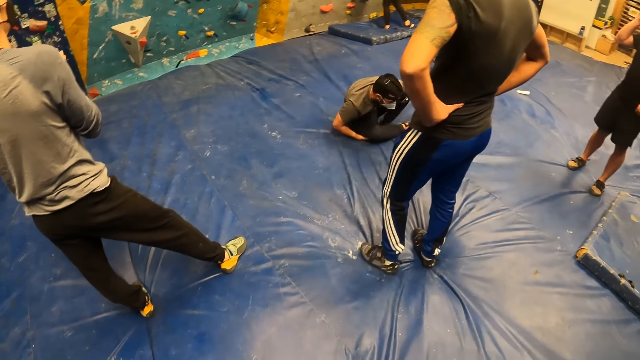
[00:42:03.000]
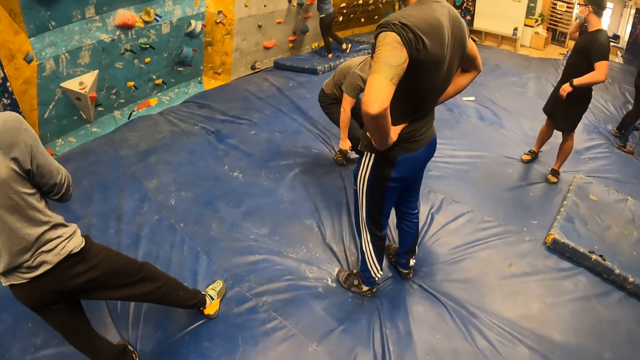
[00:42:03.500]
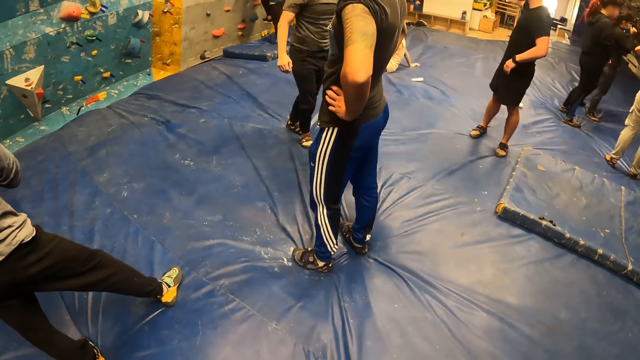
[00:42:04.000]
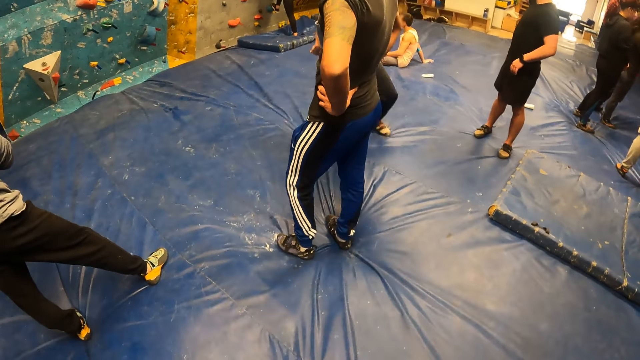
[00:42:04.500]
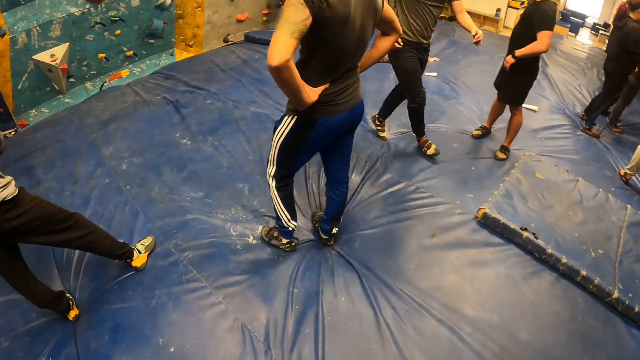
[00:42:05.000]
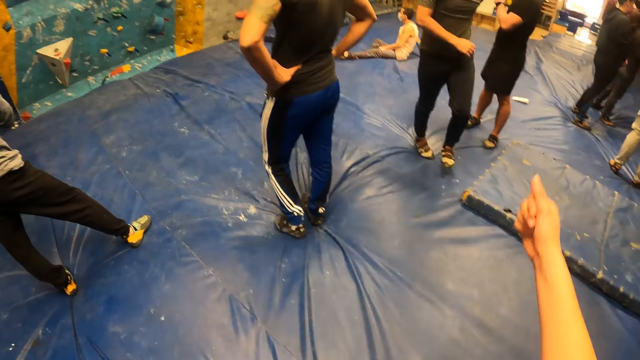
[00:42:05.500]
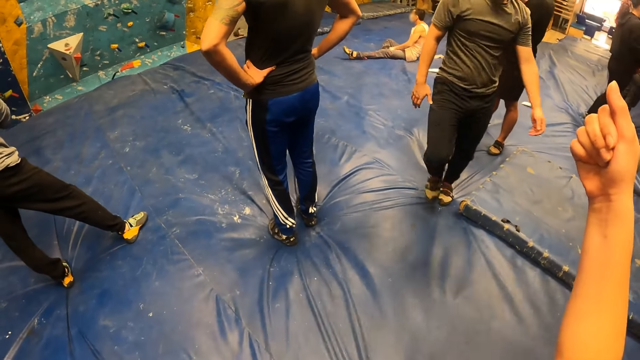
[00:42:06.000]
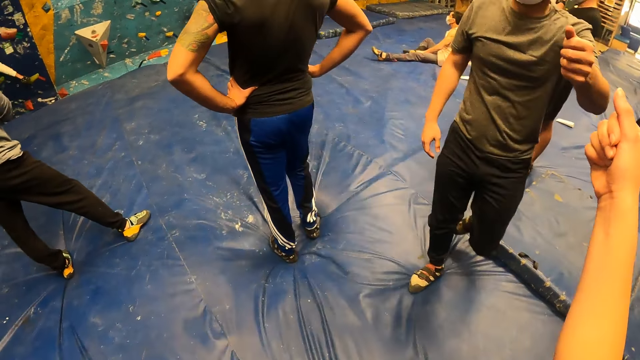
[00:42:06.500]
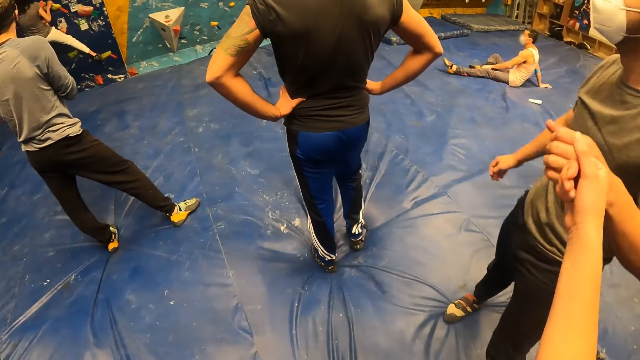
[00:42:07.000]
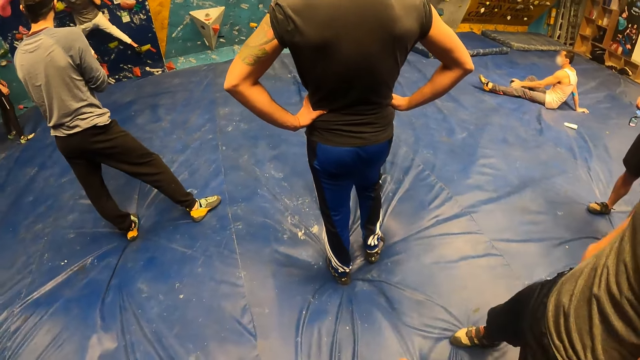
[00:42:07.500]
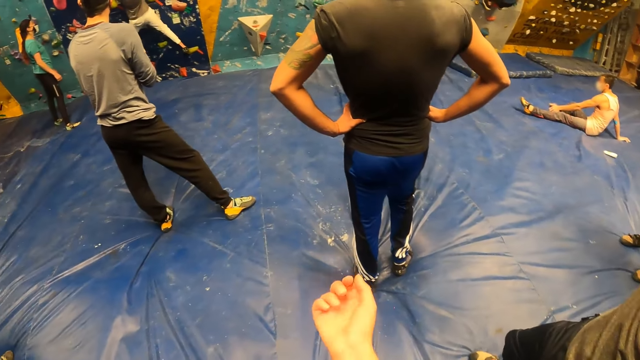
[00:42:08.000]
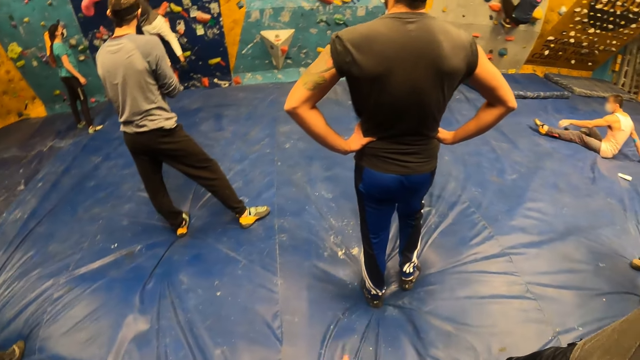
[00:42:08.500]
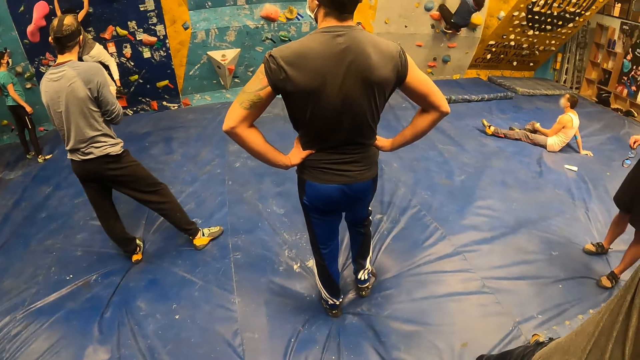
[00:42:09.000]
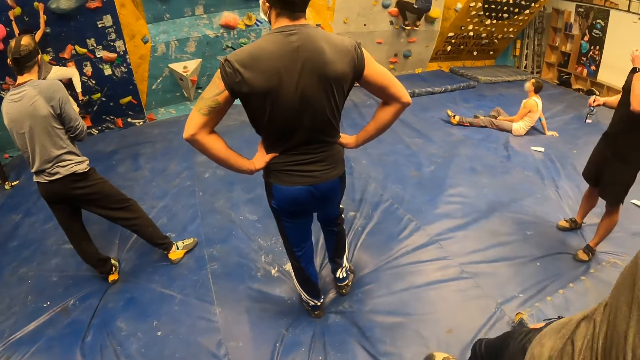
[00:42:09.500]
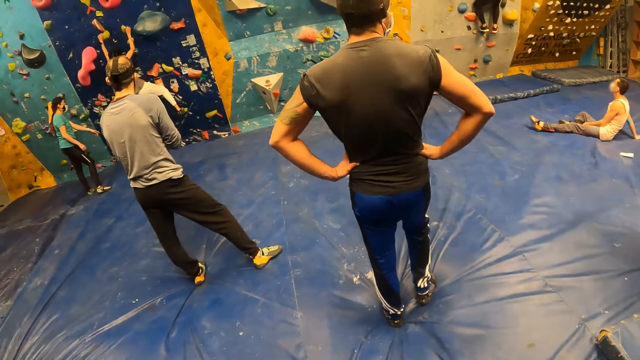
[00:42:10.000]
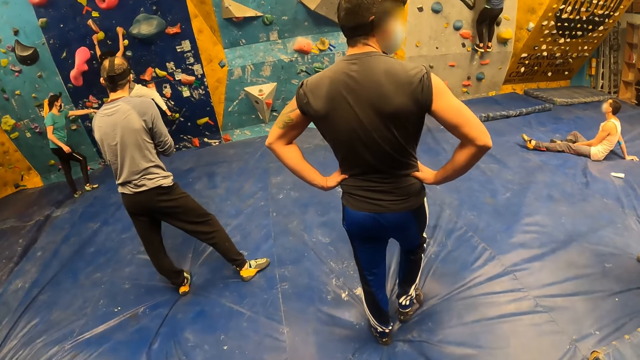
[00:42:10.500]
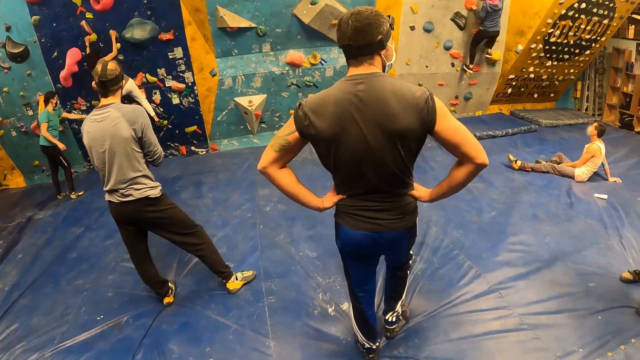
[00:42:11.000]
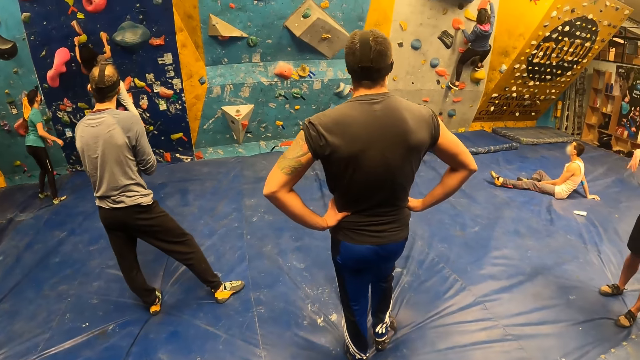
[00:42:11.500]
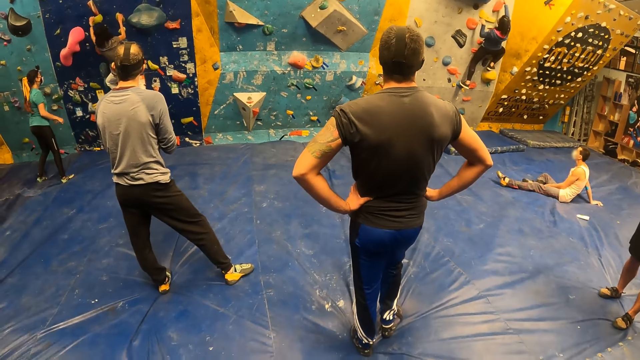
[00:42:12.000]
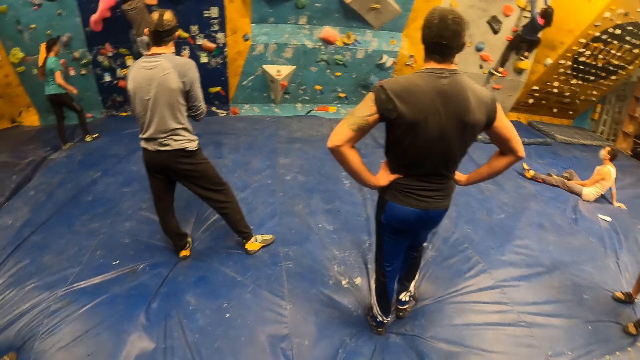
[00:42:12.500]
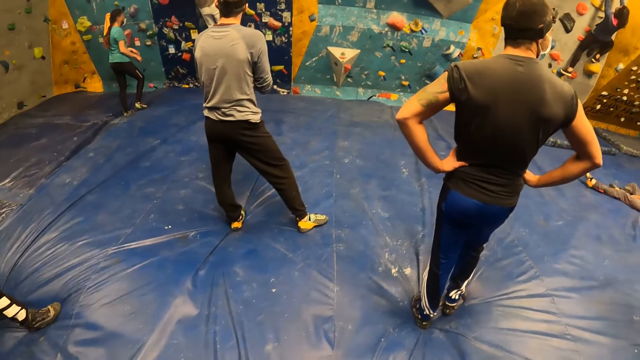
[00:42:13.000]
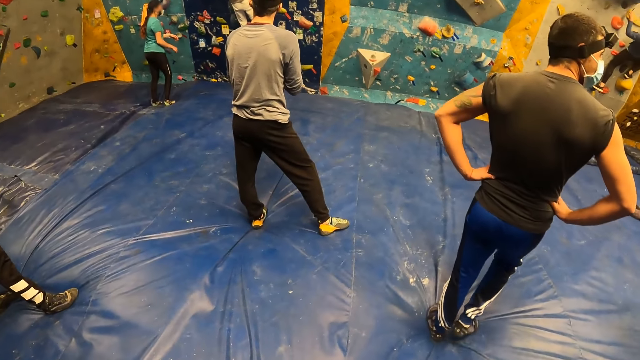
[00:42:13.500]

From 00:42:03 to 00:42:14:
The camera wearer bumps fists with the man. They greet the man. They look around.

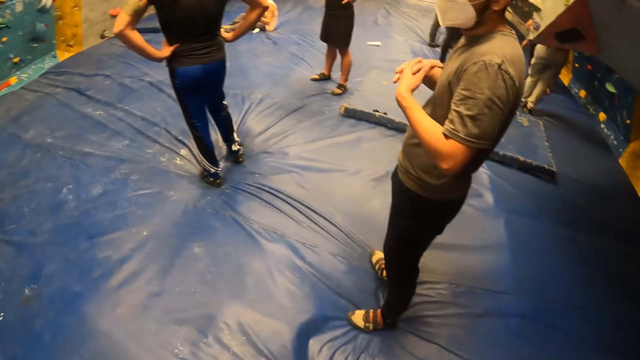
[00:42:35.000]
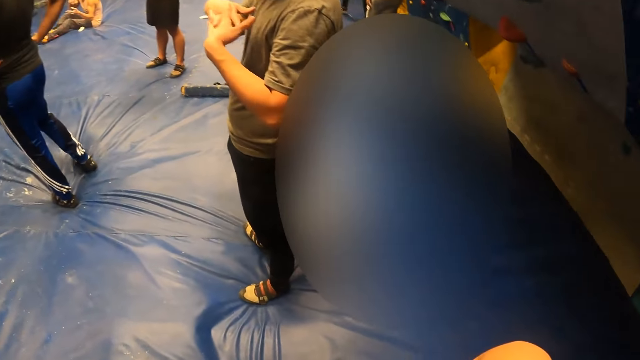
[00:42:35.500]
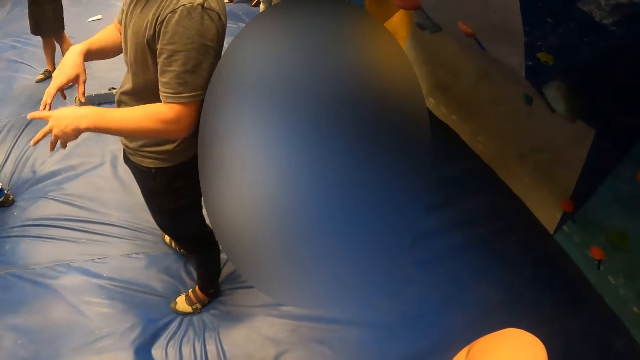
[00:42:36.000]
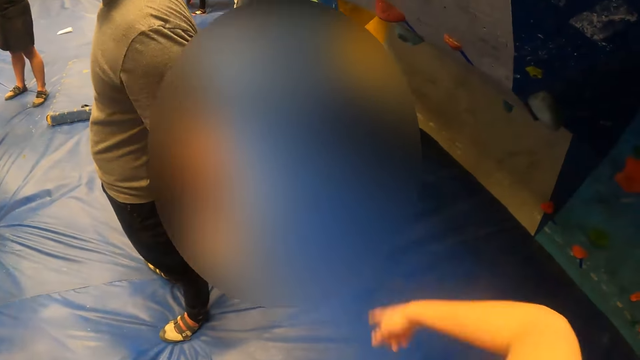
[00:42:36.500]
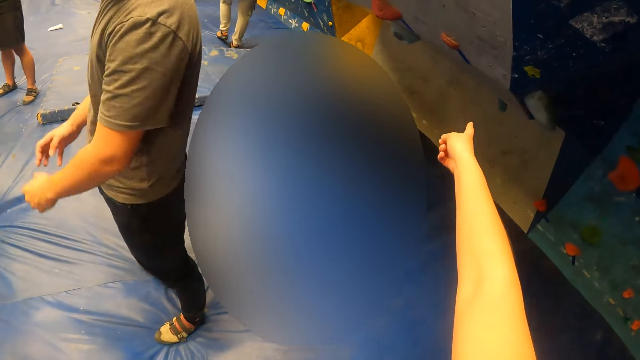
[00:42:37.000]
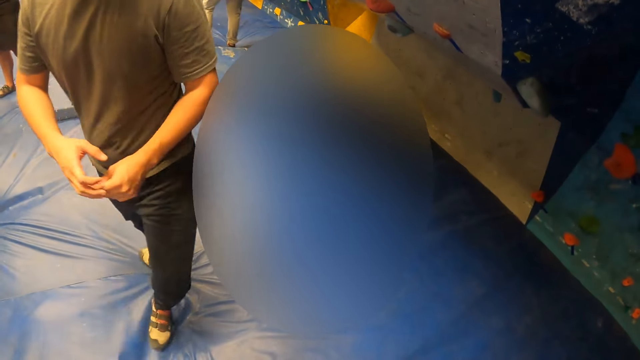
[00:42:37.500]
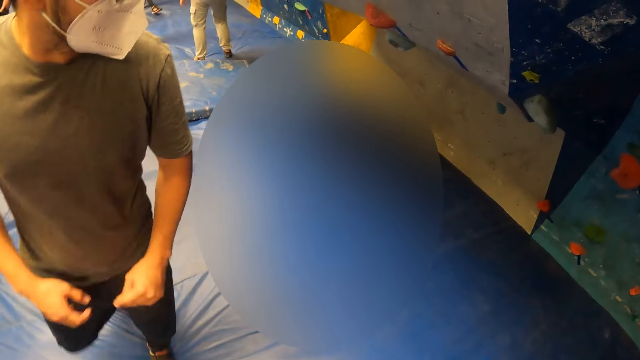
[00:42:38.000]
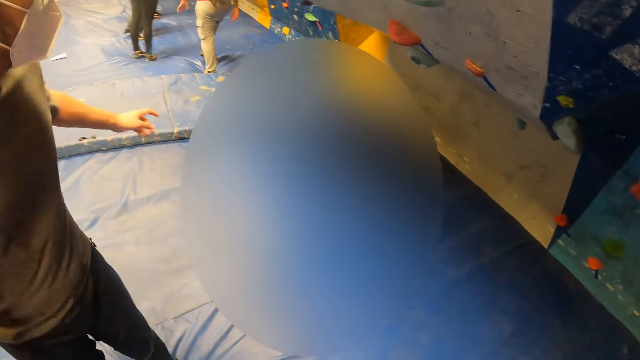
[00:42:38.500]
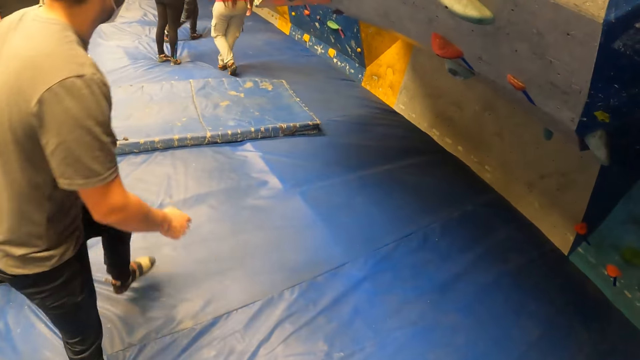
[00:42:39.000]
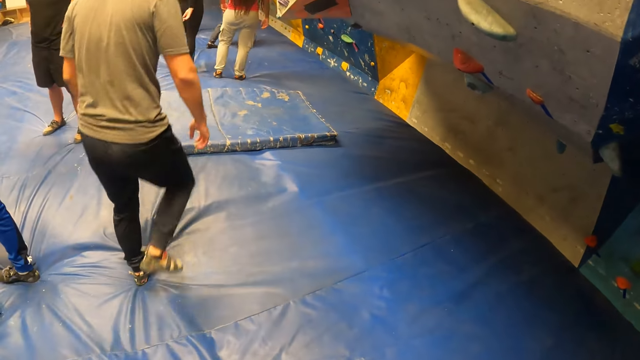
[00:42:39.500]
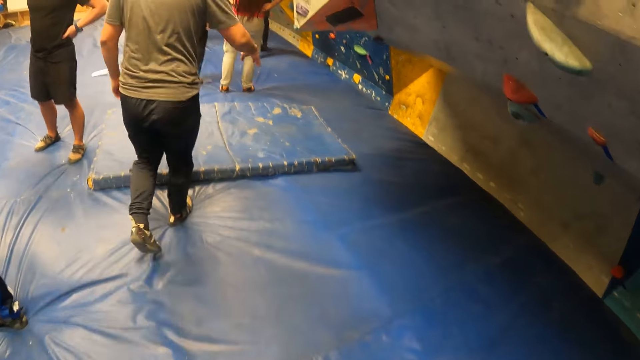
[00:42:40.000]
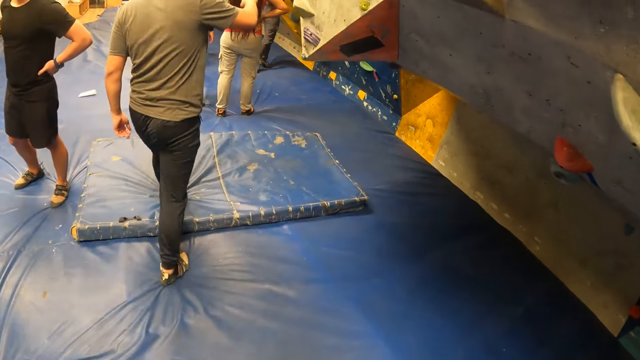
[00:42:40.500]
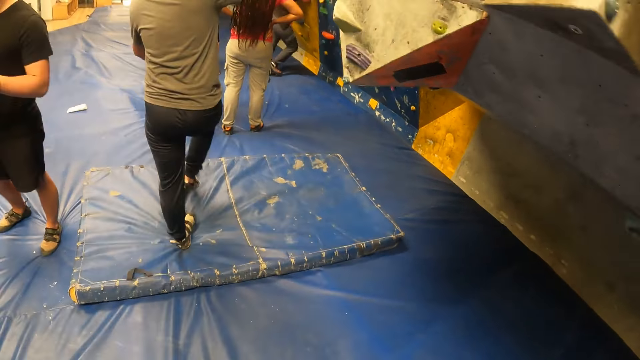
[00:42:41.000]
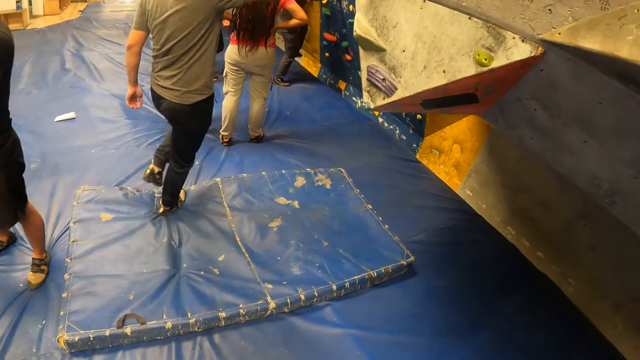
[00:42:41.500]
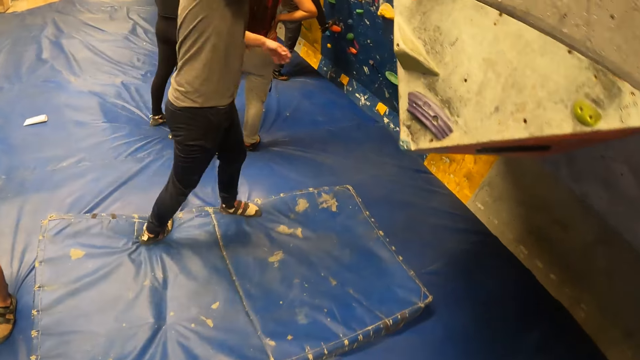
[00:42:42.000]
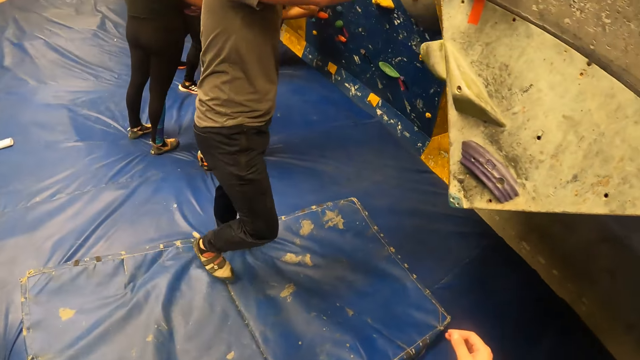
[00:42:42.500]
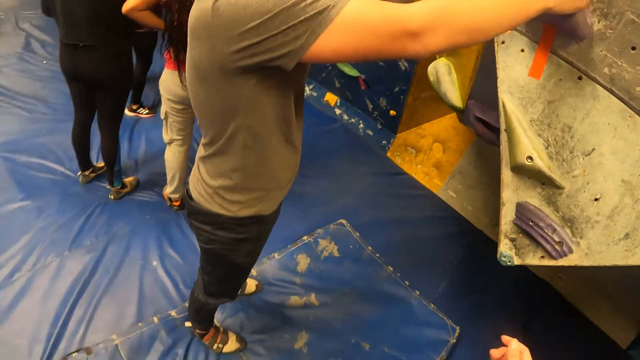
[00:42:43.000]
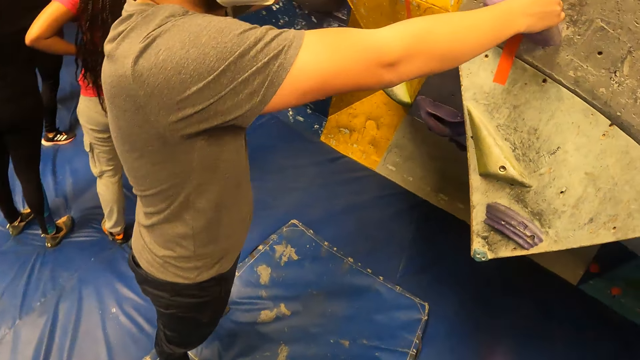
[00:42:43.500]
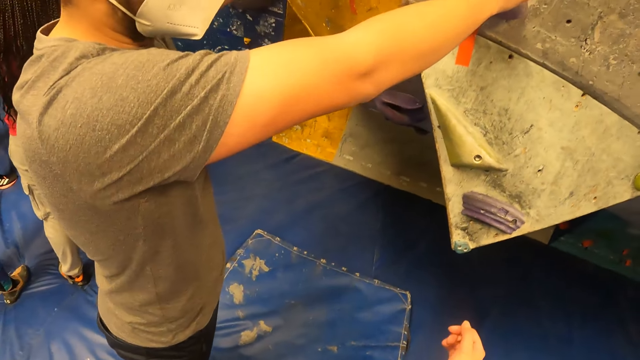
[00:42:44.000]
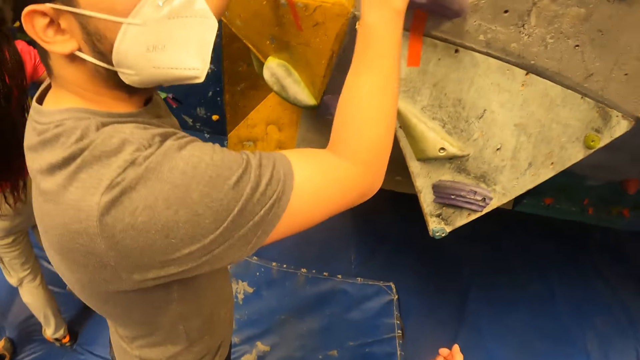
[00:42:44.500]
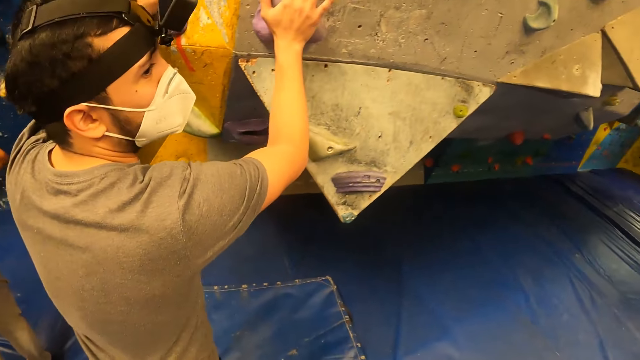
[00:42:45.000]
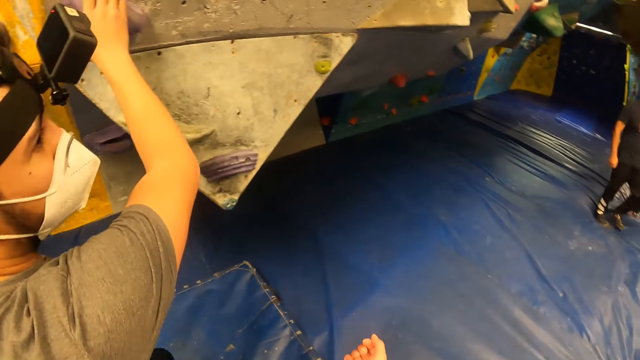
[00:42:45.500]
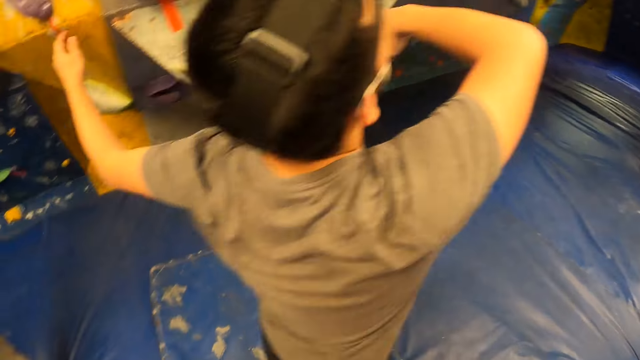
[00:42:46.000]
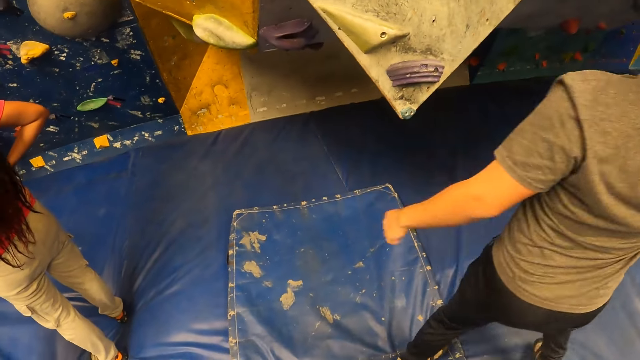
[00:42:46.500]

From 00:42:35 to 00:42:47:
The camera wearer points with her right hand at something. She dialogues with a person. She and the person walk on the mattress. The person touches the climbing stones on the wall.
